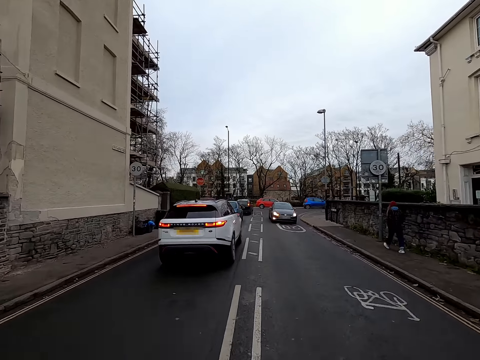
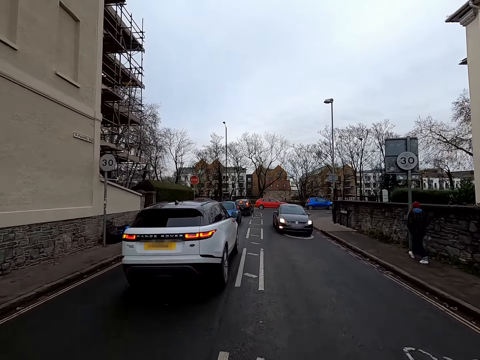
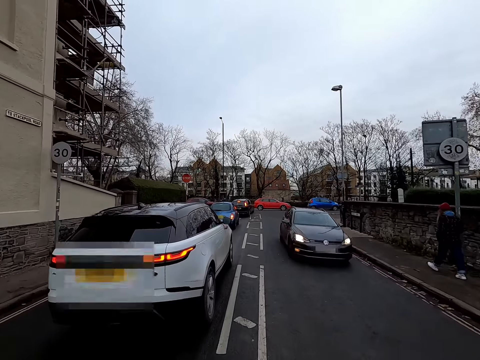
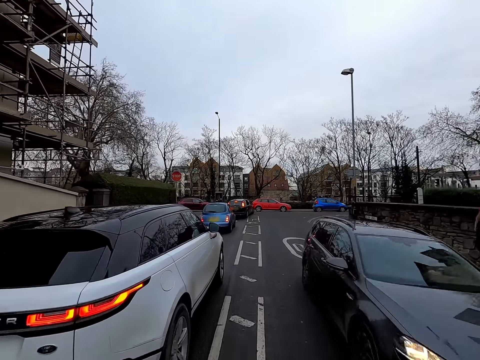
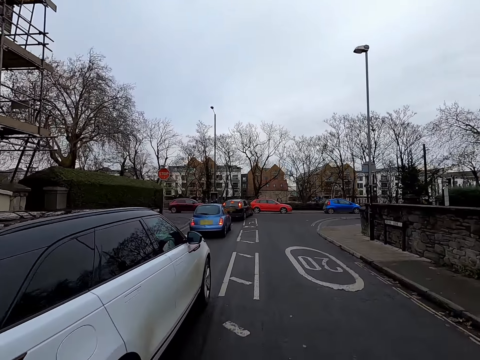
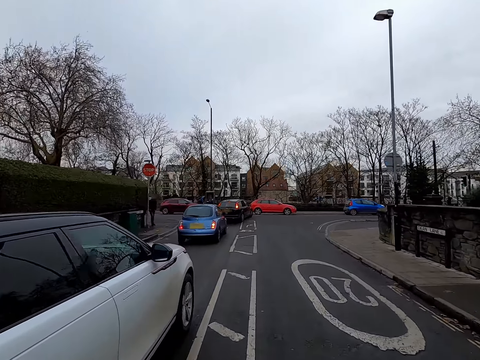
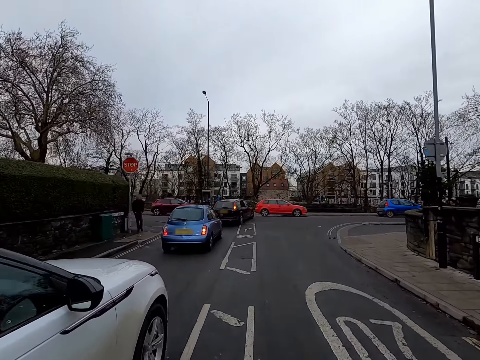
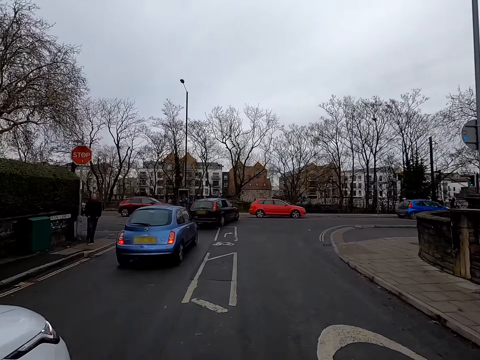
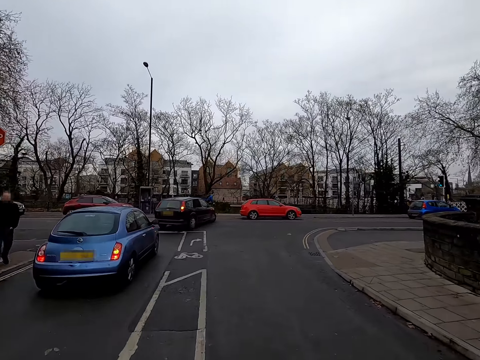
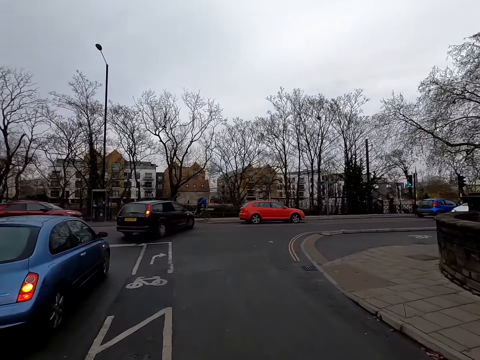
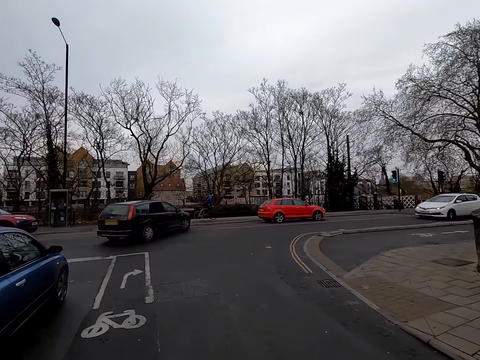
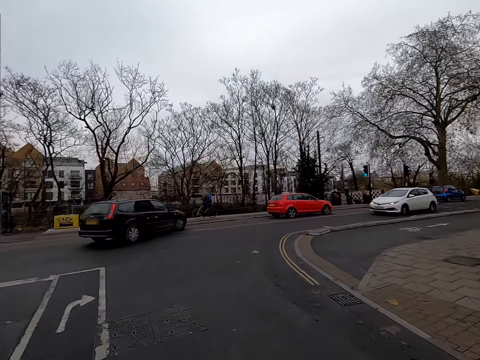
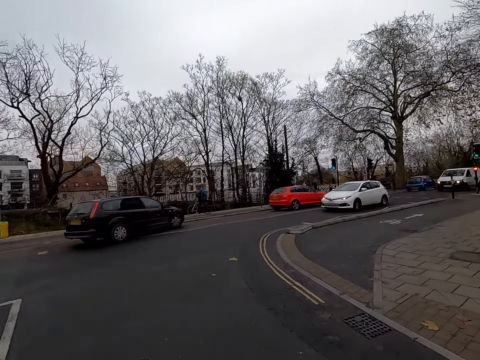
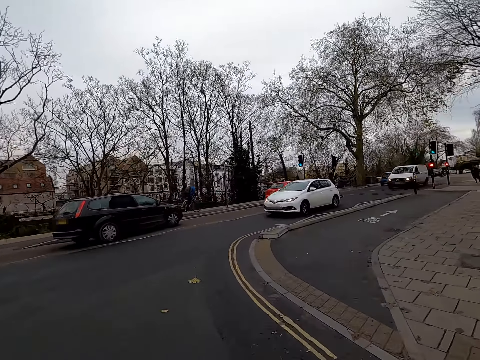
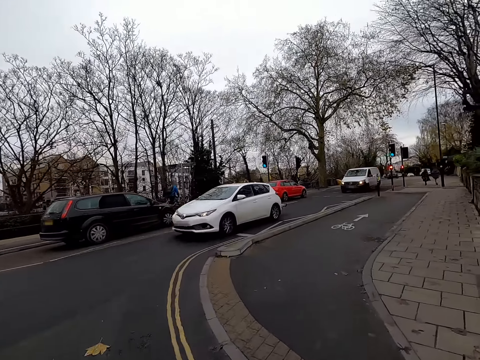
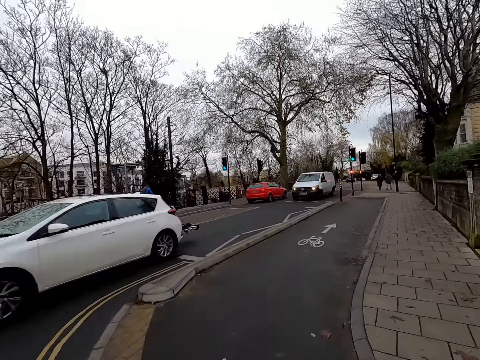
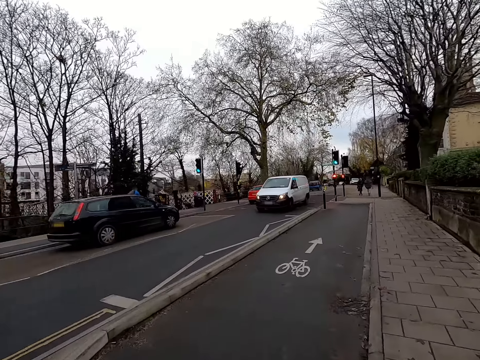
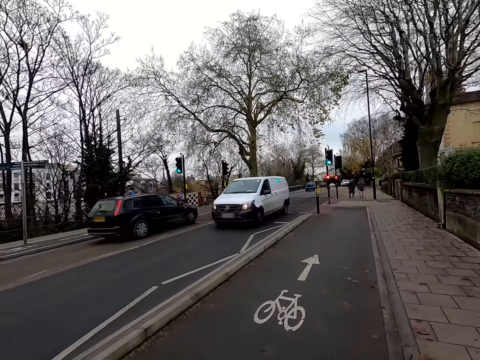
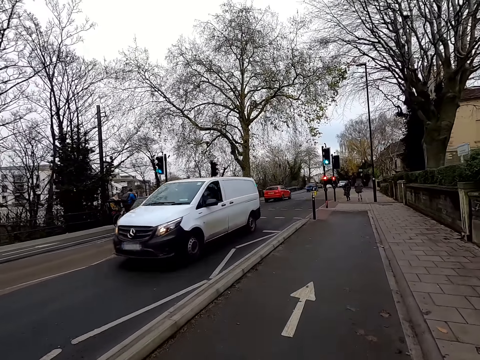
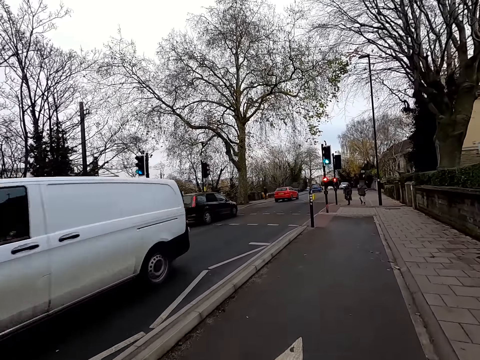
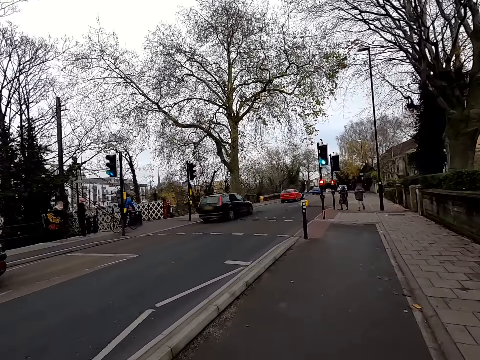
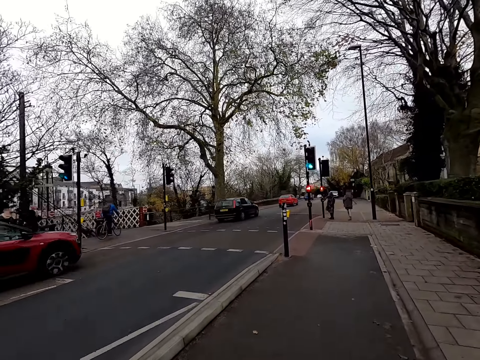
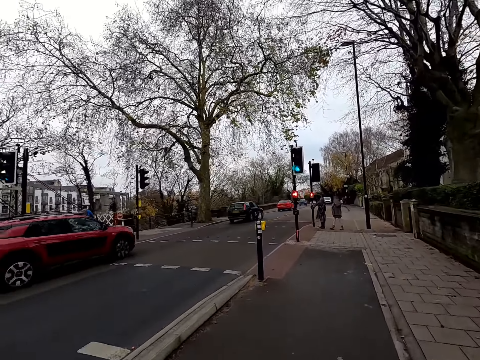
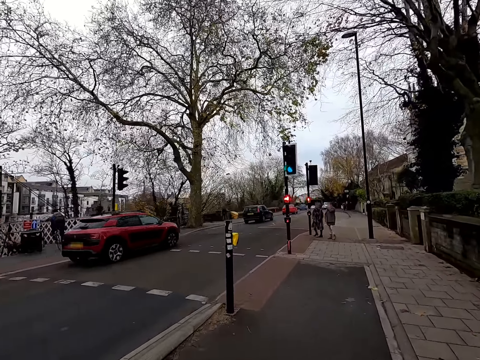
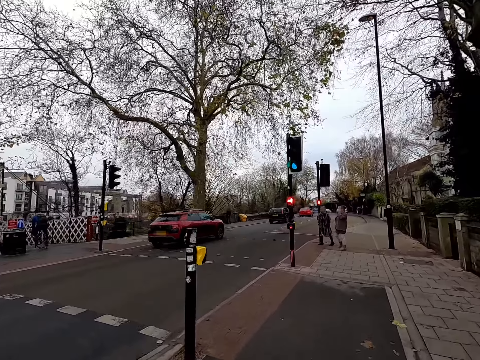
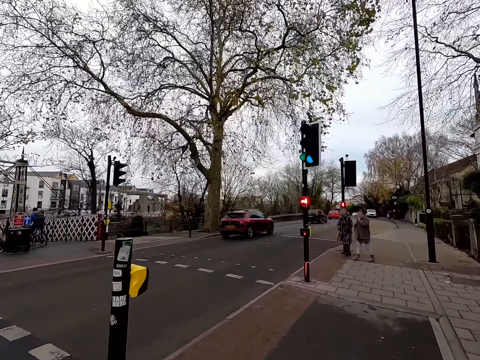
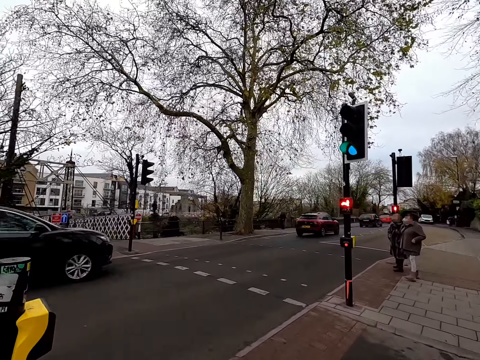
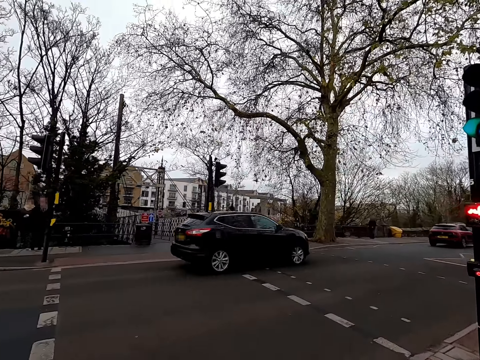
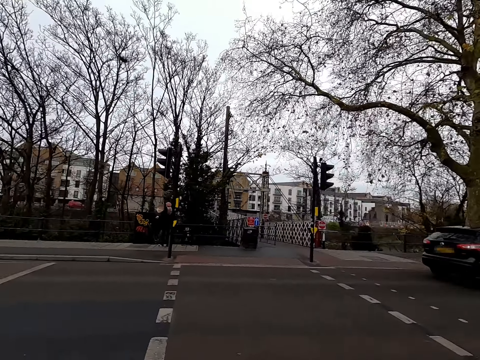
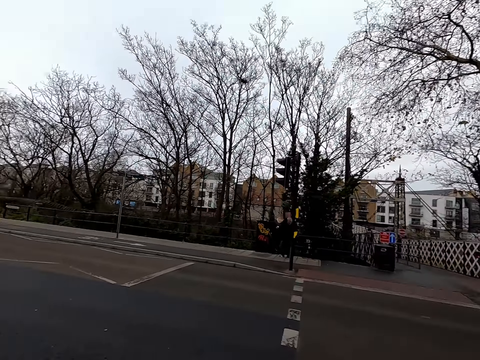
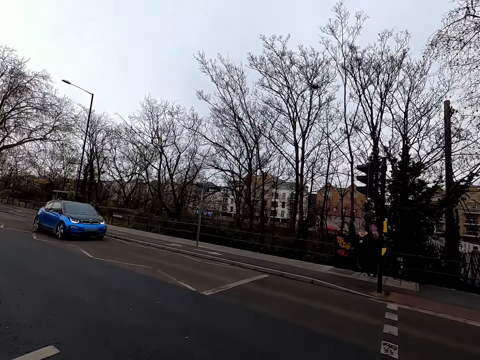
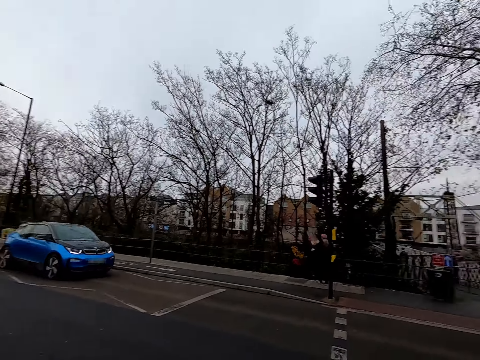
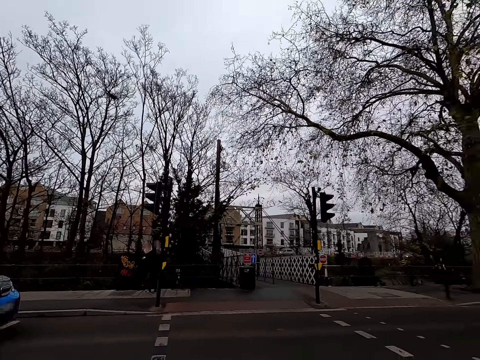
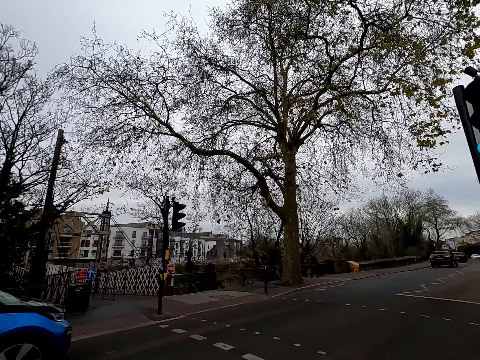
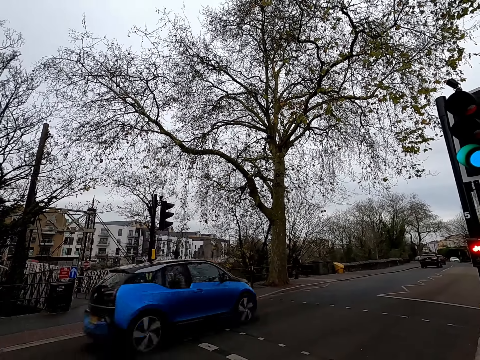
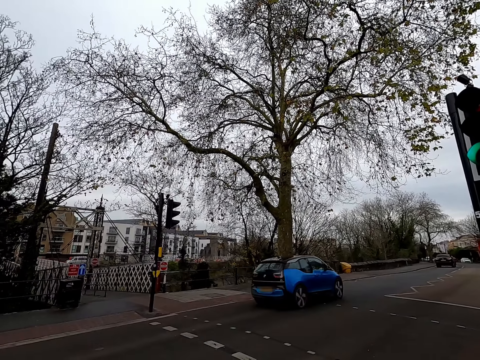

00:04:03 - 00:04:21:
A black car drives past the camera wearer. The camera wearer rides the bicycle onto a cycle lane. A white car drives past the camera wearer. A white van drives past the camera wearer. A red car drives past the camera wearer. A black SUV drives past the camera wearer. The camera wearer waits at a crosswalk. They look around. A blue car drives past the camera wearer.

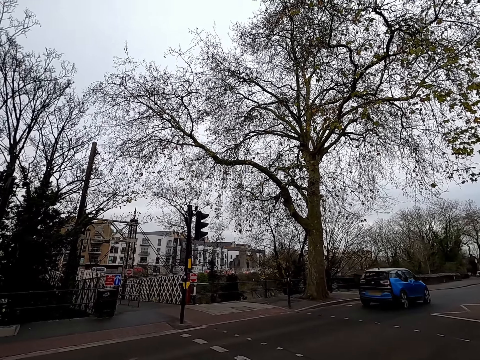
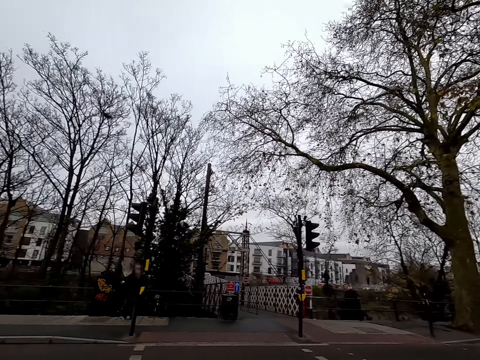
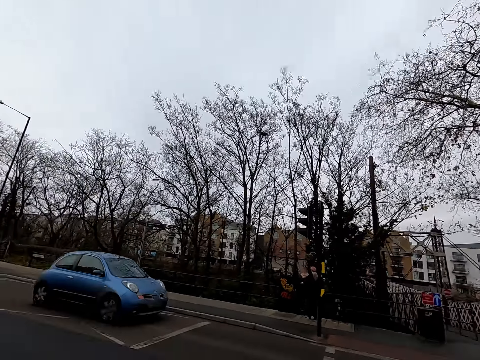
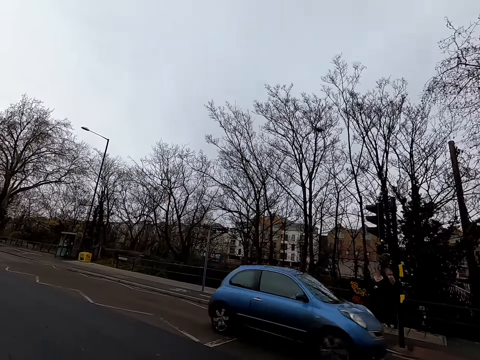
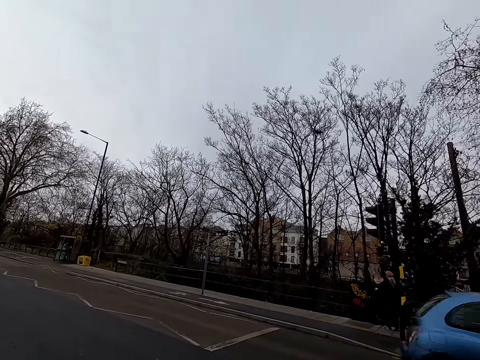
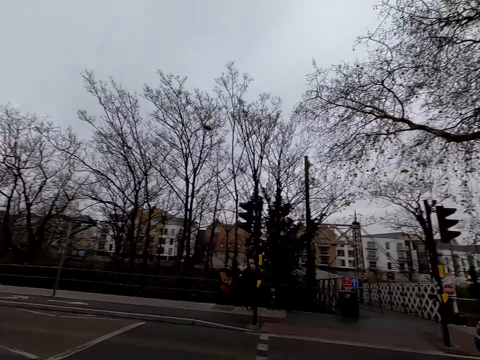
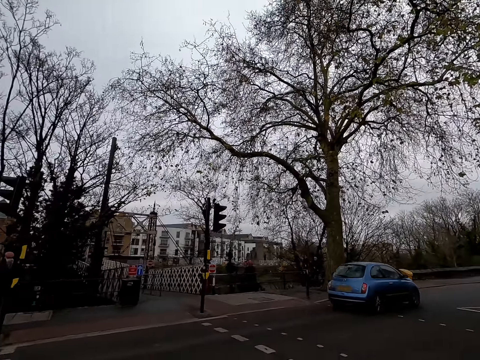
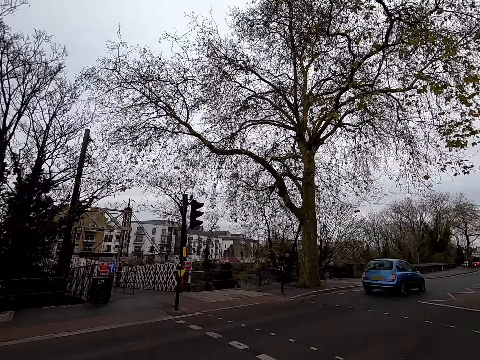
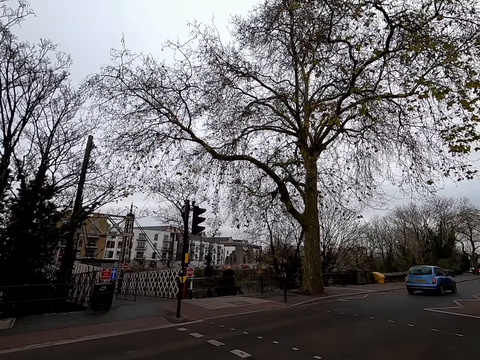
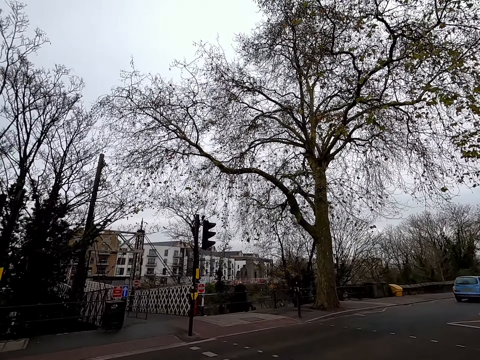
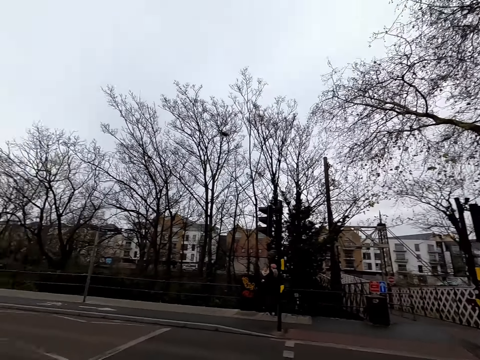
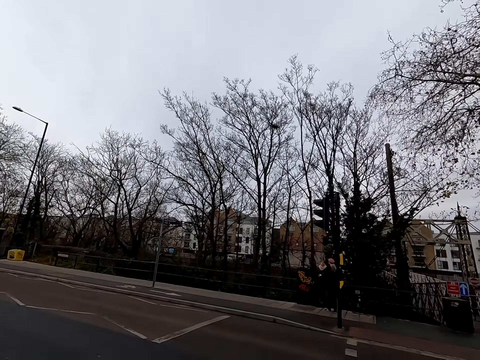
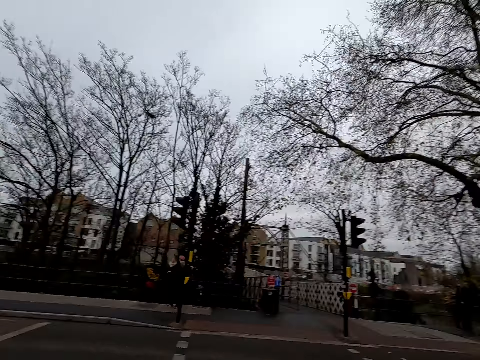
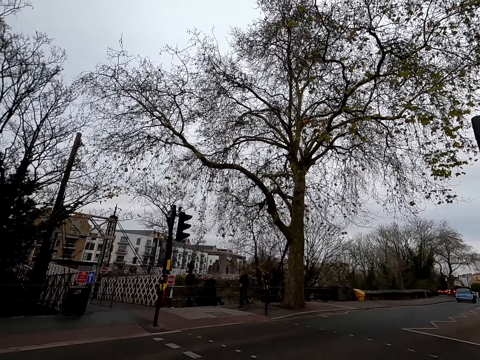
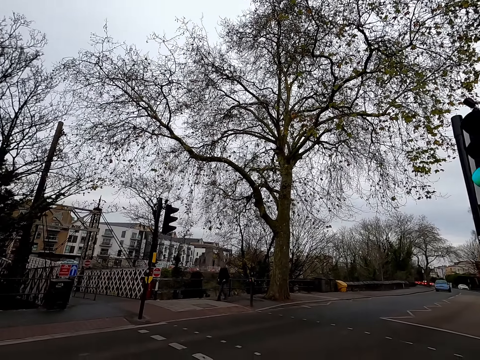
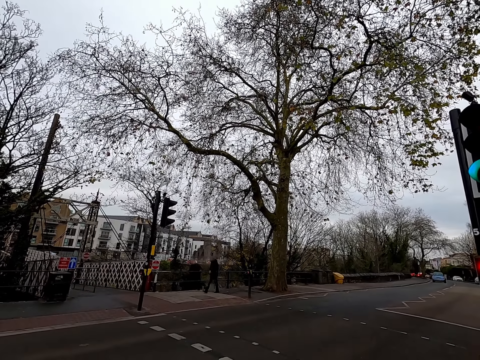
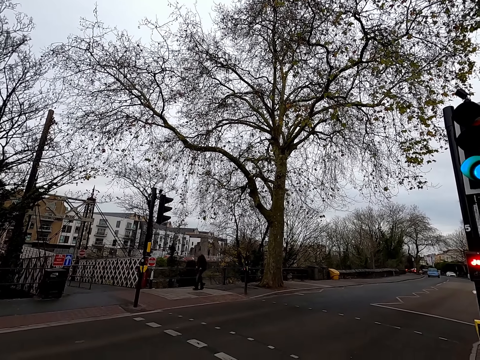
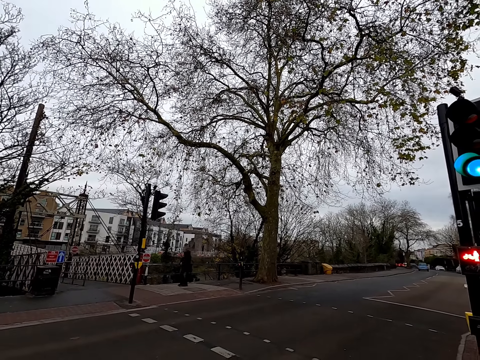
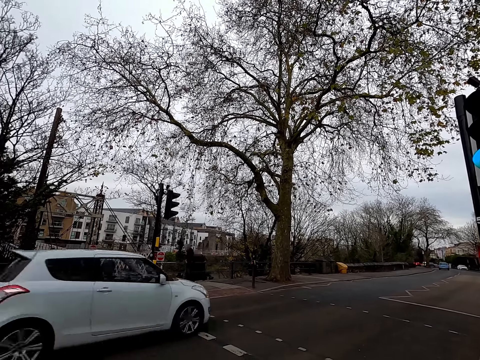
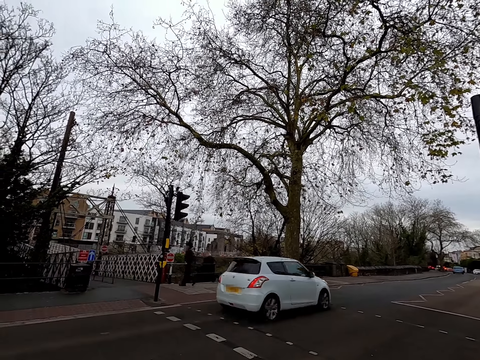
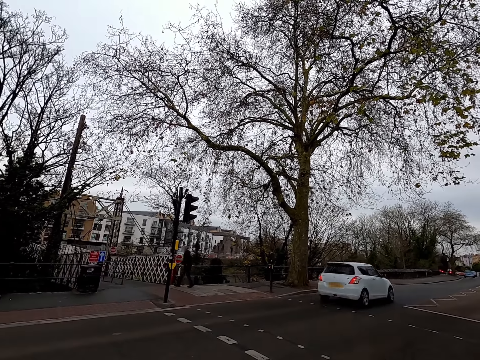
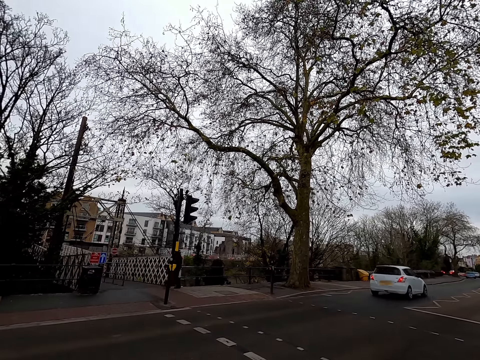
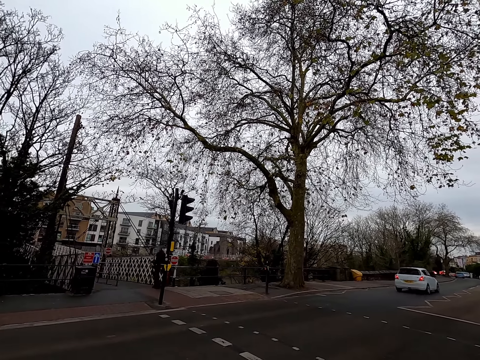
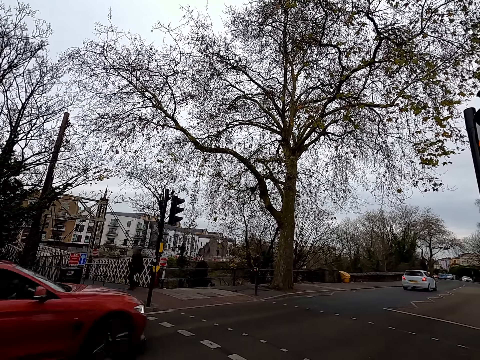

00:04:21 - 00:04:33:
A white car drives past the camera wearer. A red car drives past the camera wearer.
